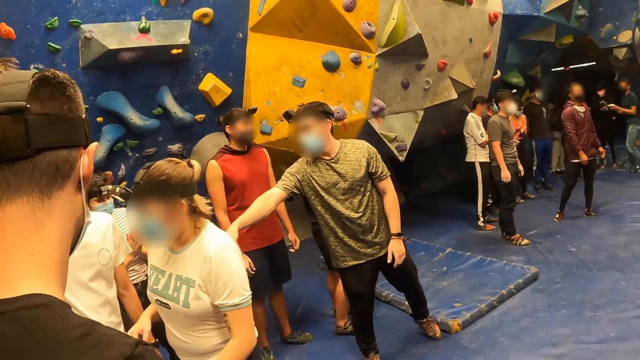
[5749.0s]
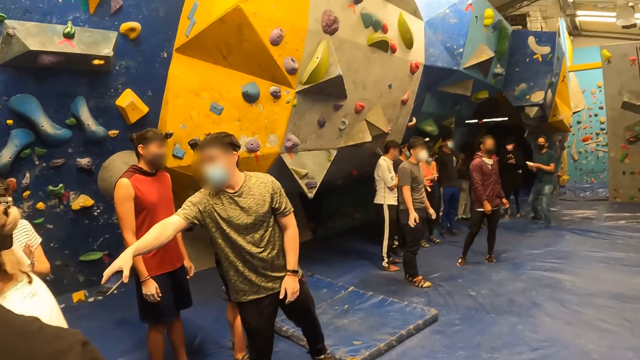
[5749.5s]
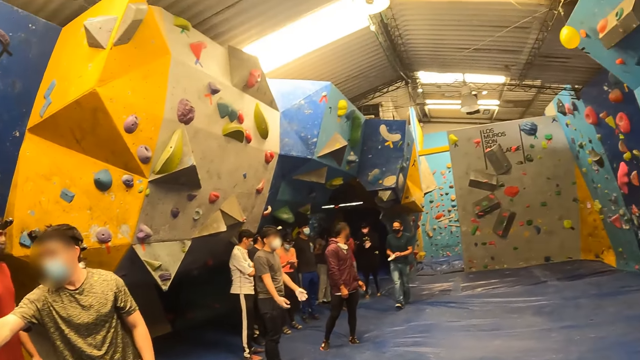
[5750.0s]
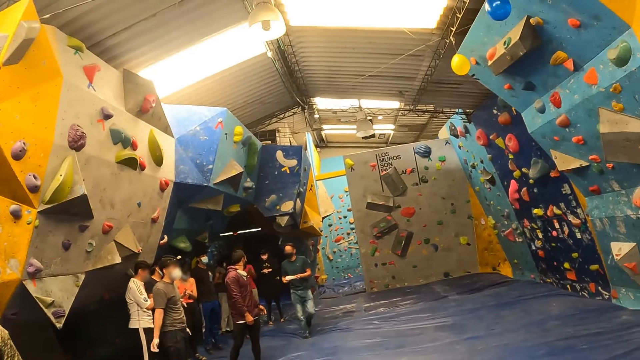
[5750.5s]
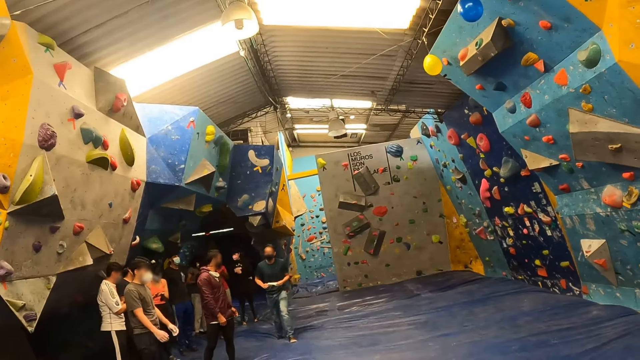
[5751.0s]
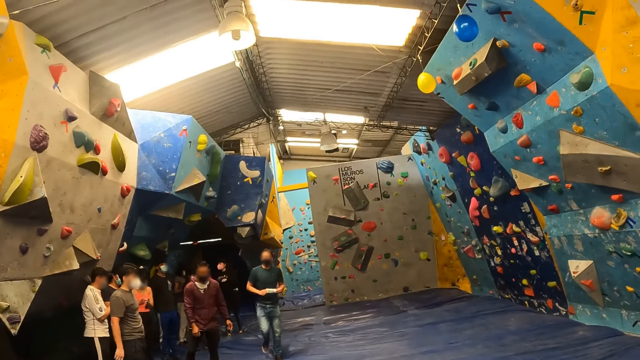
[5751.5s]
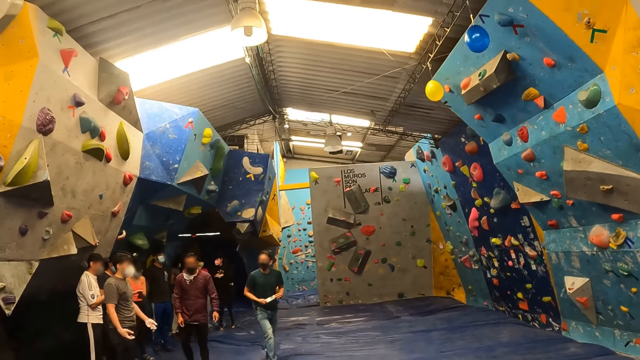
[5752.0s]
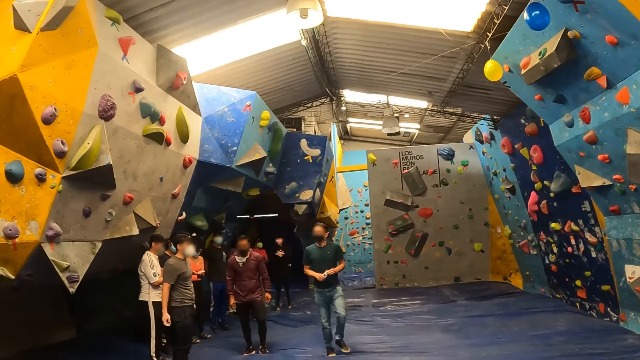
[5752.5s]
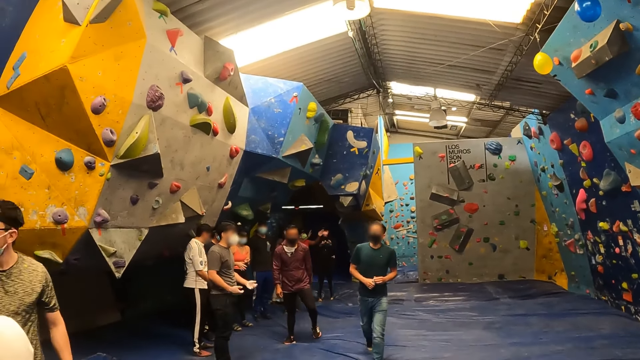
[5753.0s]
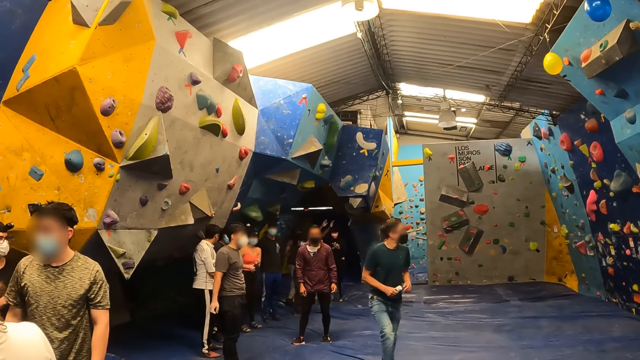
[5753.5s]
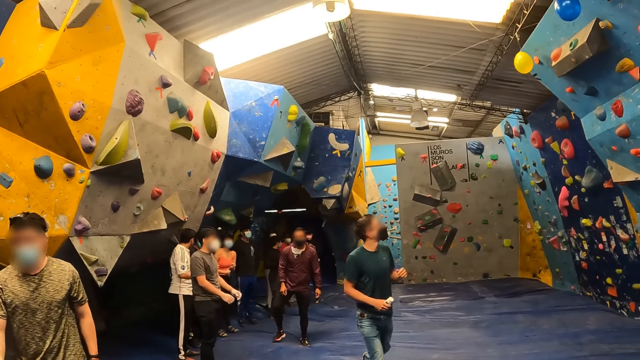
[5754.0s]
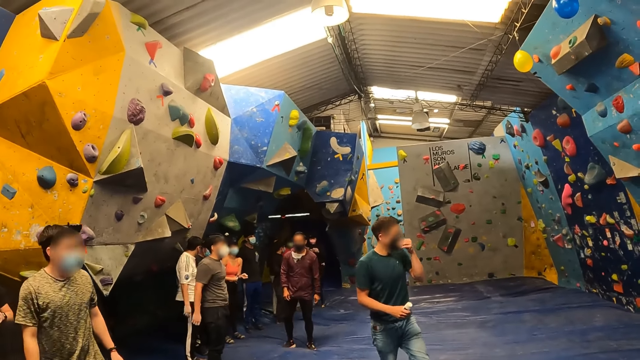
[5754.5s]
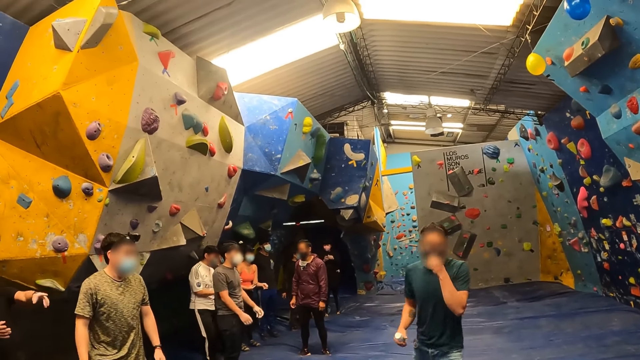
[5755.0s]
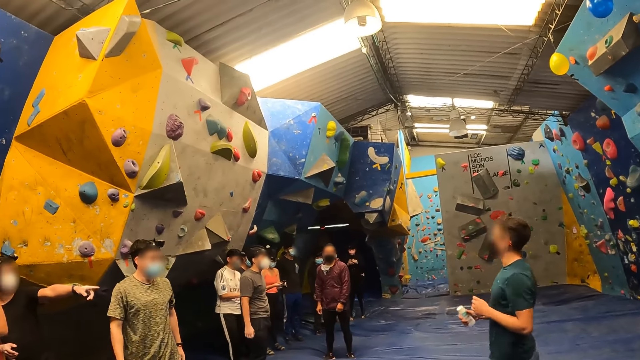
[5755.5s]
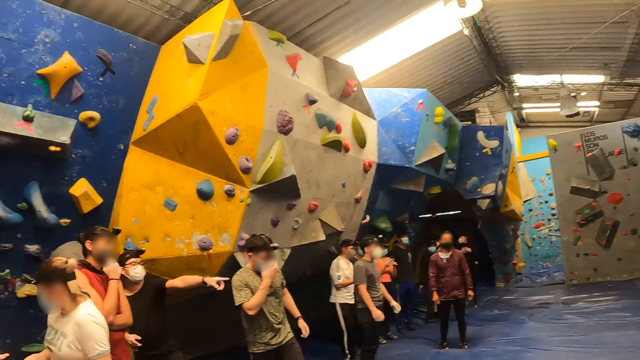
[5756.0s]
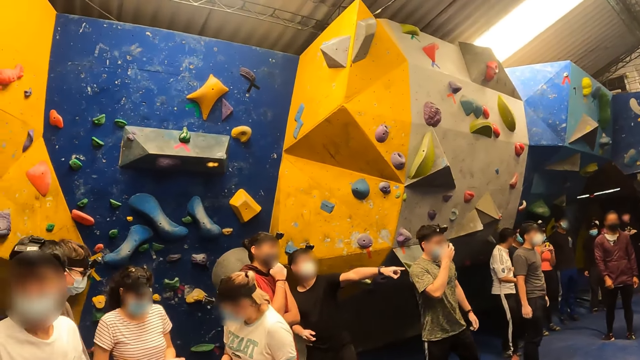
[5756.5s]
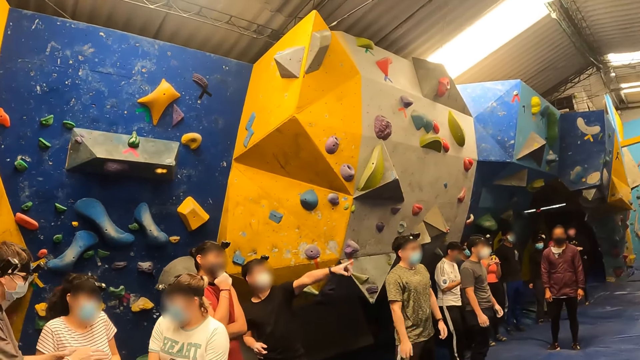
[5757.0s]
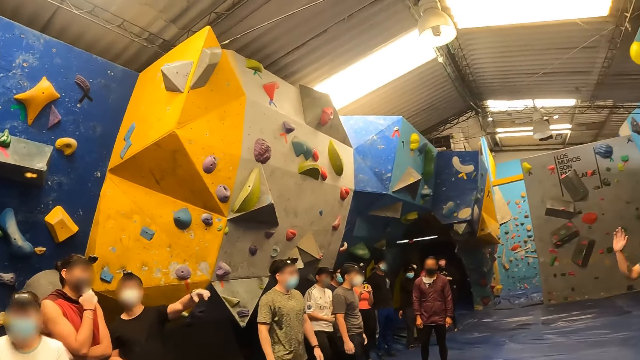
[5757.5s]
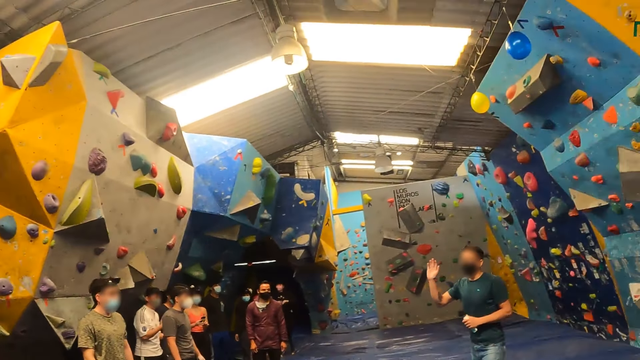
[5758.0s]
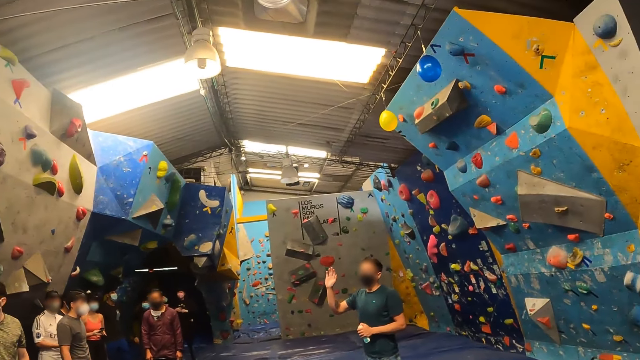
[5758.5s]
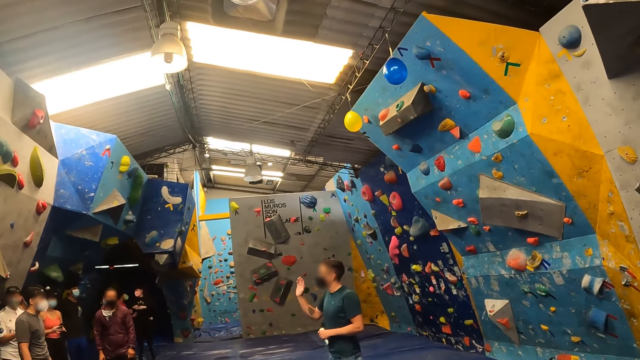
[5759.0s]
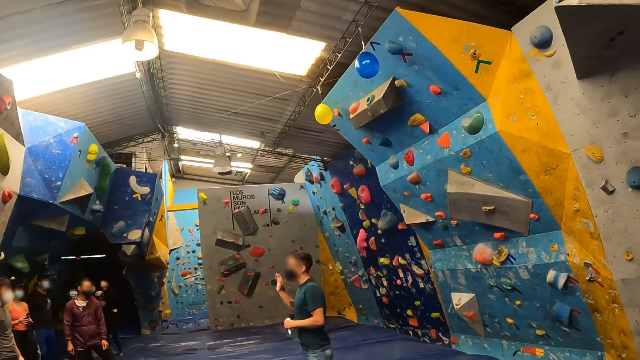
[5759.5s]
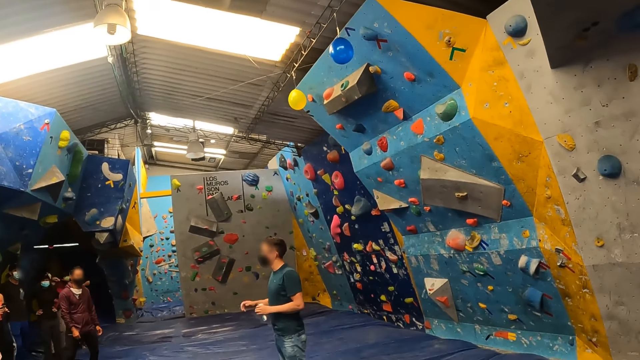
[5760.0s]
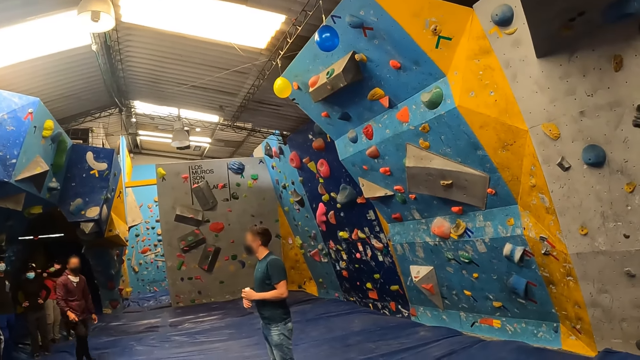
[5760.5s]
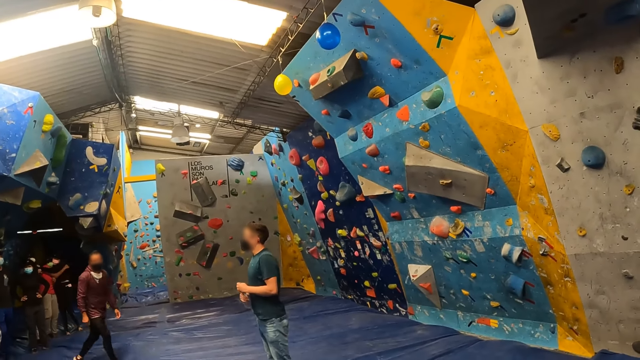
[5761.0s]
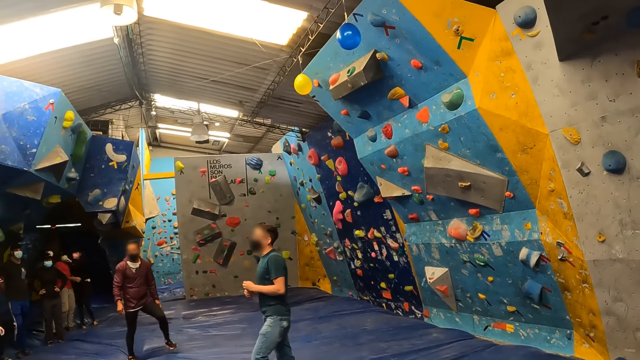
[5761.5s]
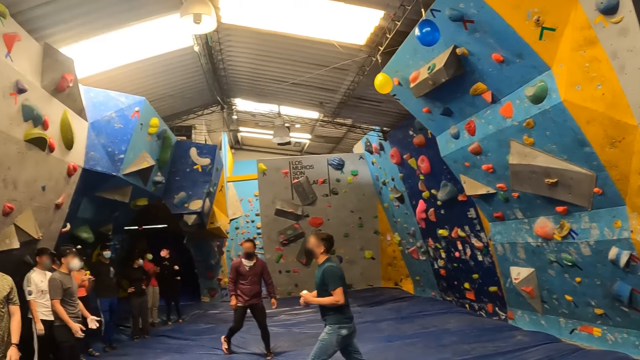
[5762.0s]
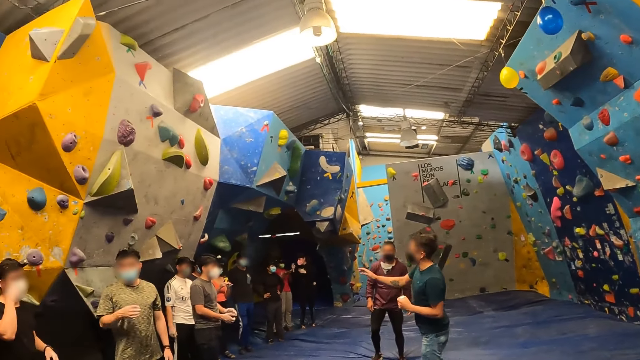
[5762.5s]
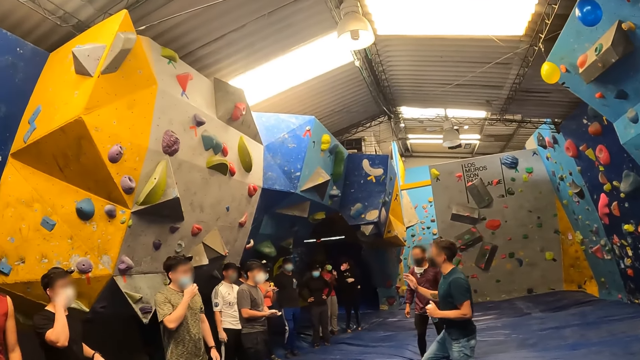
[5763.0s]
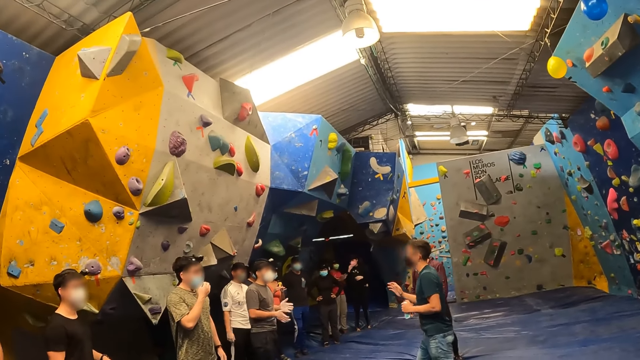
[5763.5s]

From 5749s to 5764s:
The person gives another person the phone. An instructor interacts with a group of trainees in the climbing center.

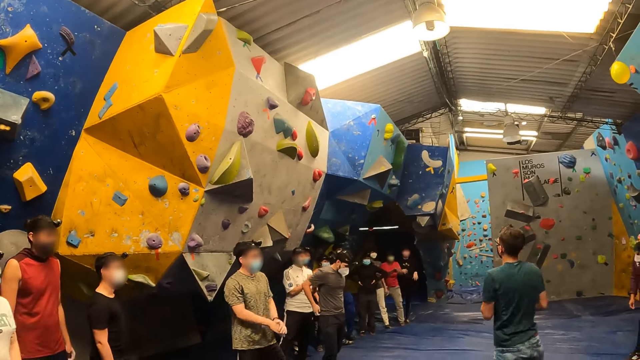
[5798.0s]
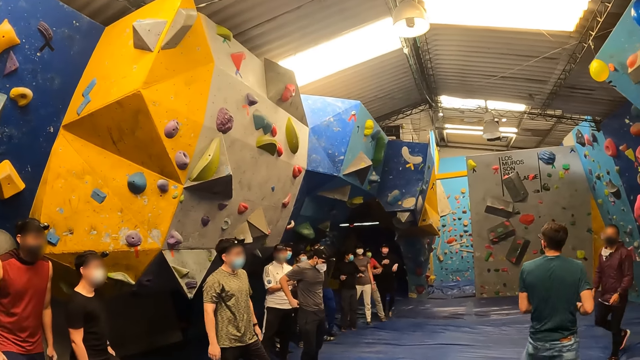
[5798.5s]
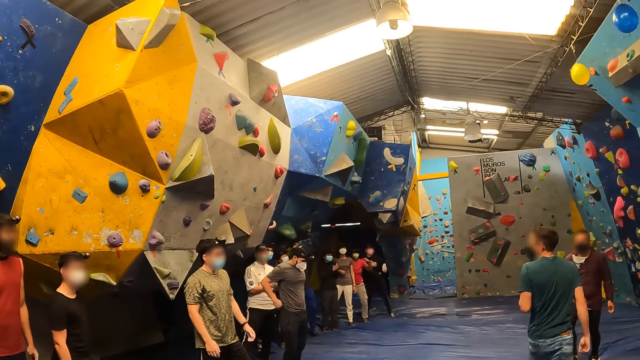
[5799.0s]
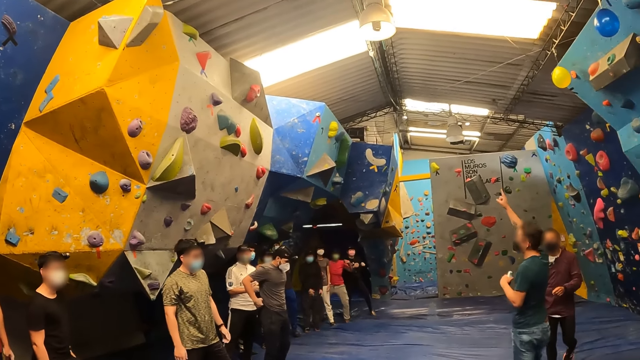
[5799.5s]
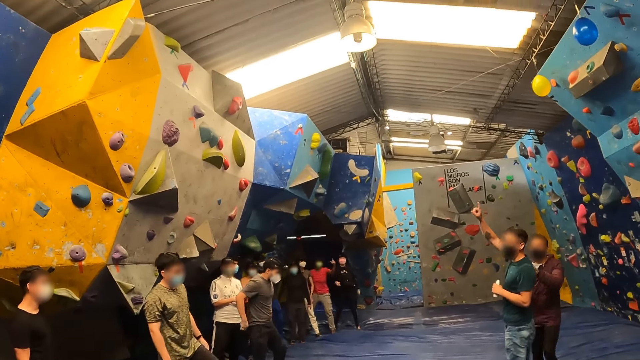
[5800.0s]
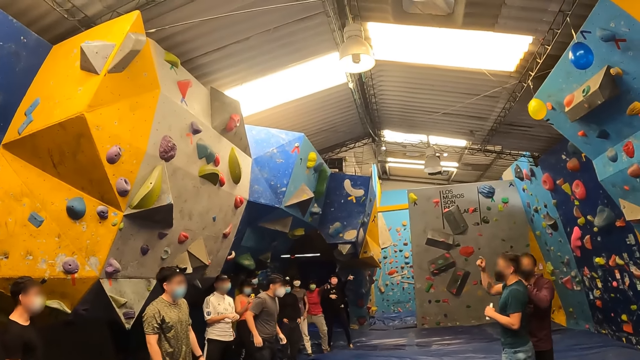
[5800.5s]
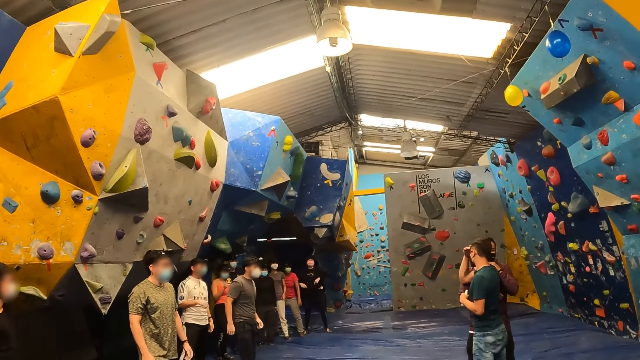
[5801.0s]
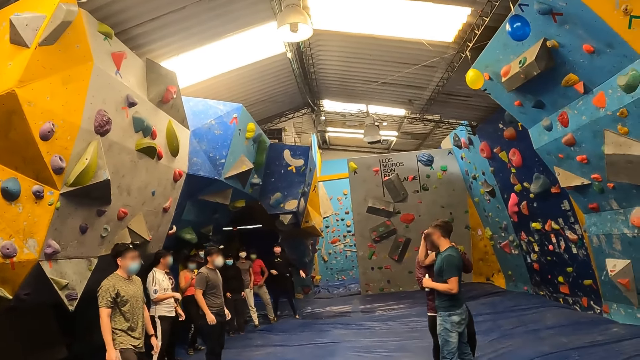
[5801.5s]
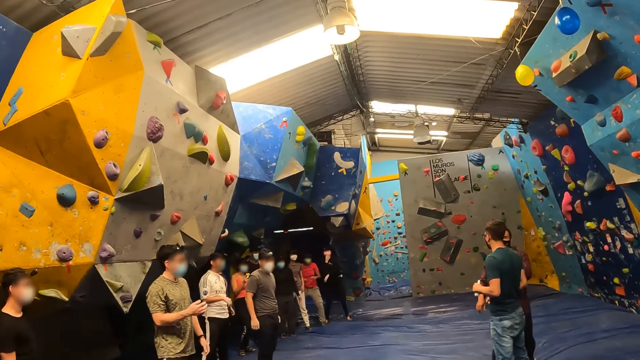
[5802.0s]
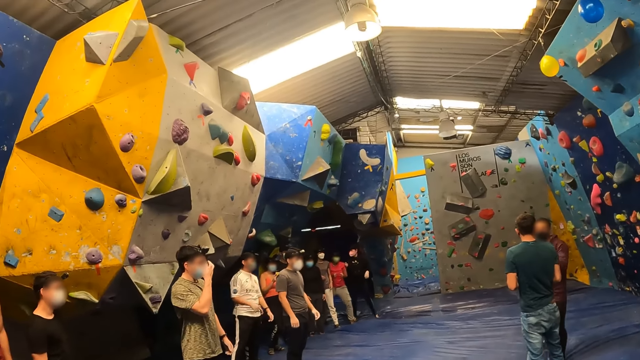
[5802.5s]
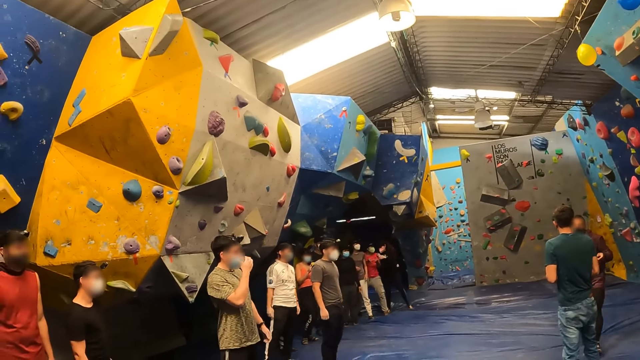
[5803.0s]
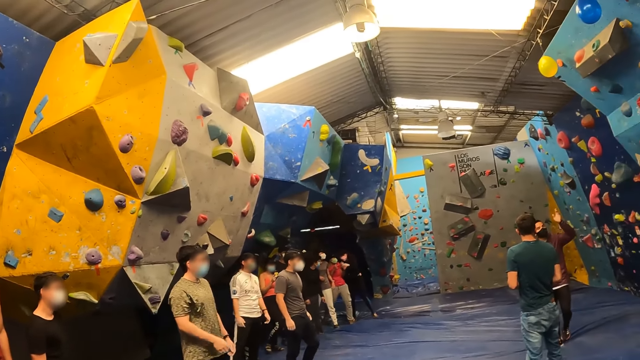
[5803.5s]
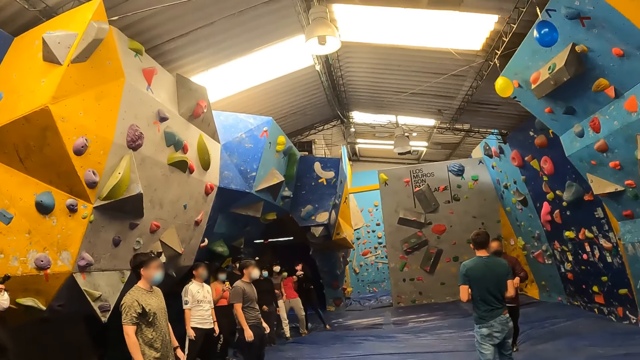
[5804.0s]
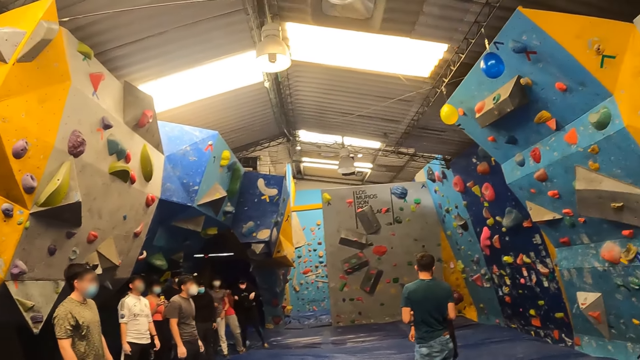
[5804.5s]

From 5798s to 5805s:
A person points to the roof.
